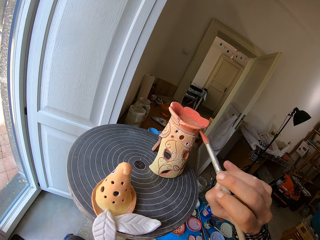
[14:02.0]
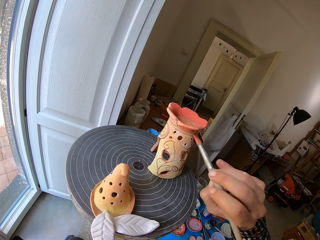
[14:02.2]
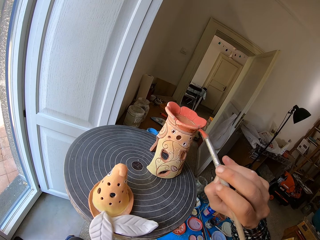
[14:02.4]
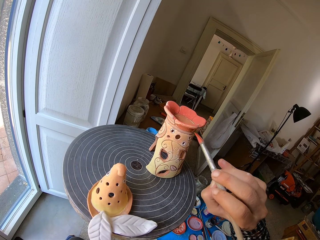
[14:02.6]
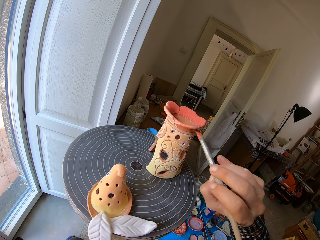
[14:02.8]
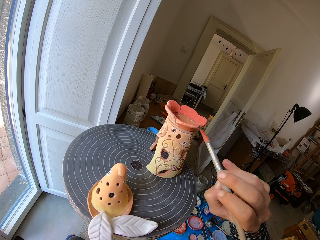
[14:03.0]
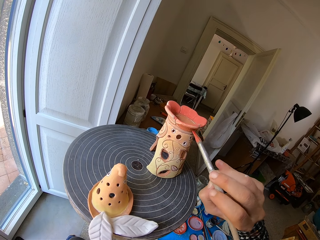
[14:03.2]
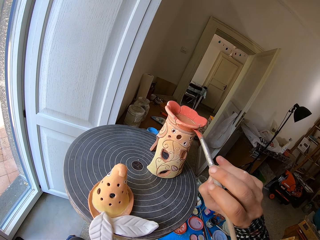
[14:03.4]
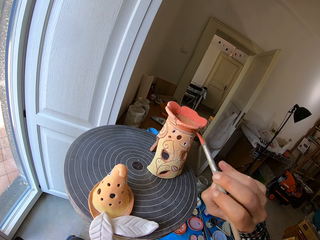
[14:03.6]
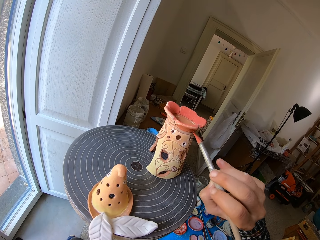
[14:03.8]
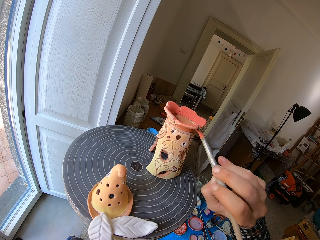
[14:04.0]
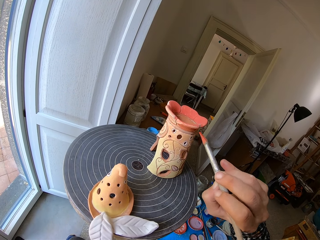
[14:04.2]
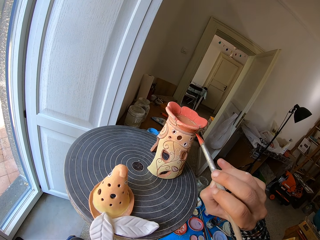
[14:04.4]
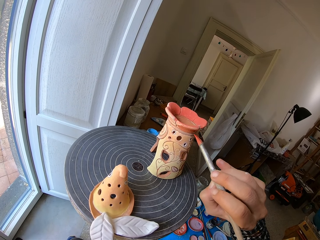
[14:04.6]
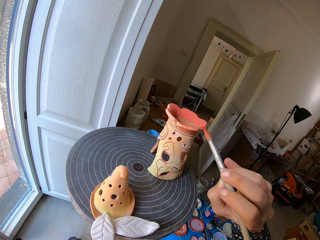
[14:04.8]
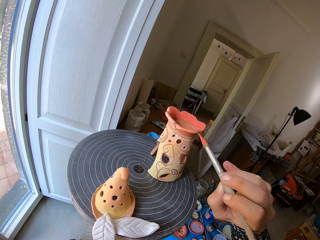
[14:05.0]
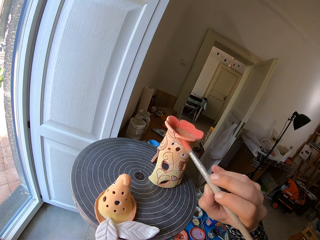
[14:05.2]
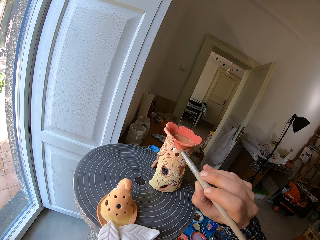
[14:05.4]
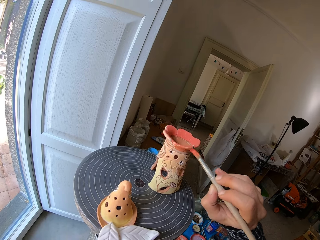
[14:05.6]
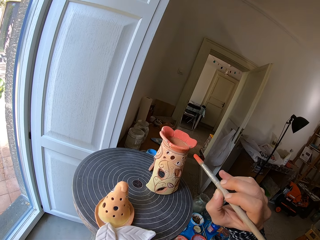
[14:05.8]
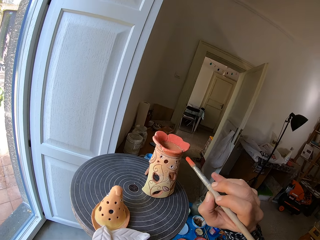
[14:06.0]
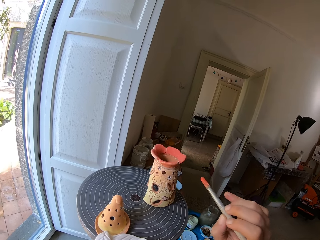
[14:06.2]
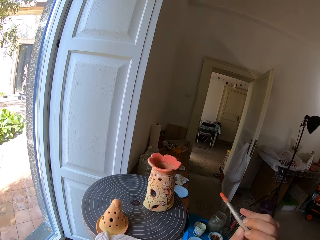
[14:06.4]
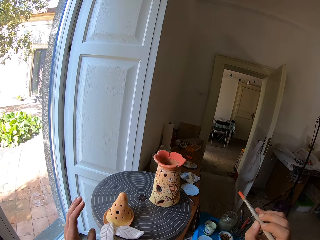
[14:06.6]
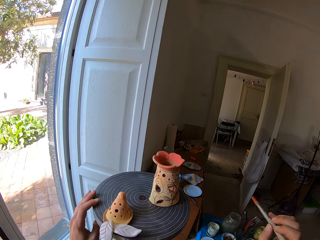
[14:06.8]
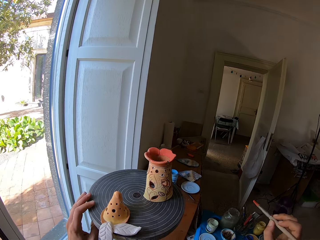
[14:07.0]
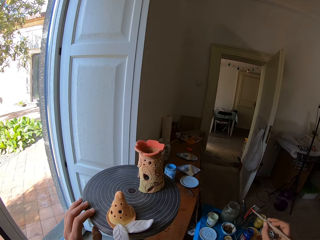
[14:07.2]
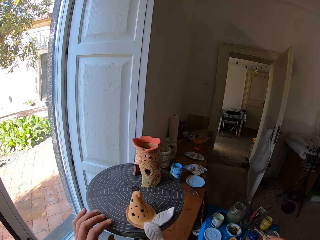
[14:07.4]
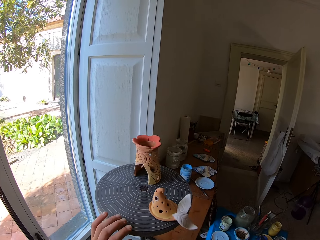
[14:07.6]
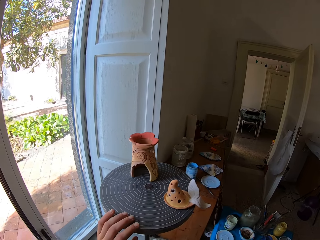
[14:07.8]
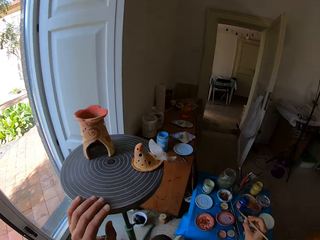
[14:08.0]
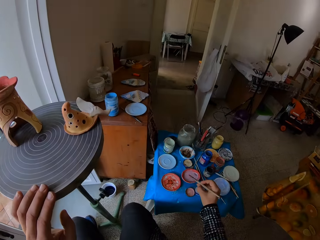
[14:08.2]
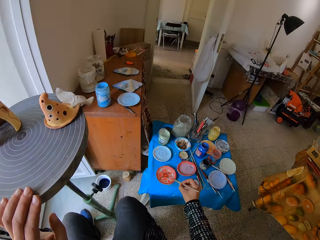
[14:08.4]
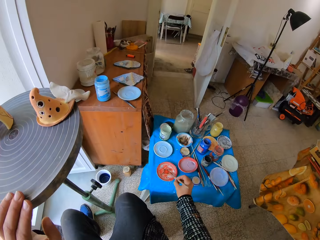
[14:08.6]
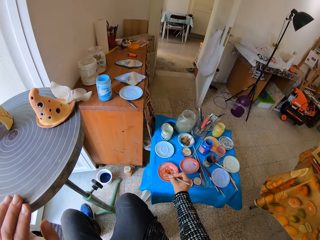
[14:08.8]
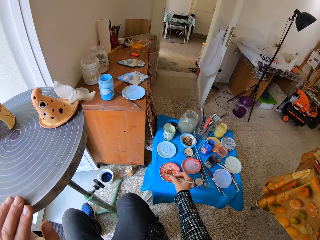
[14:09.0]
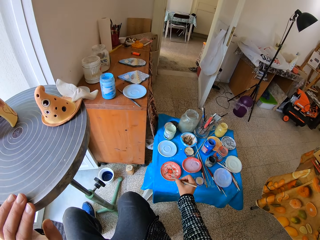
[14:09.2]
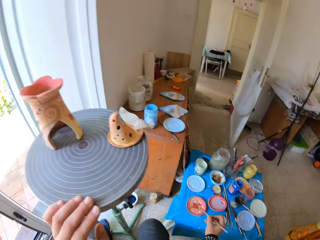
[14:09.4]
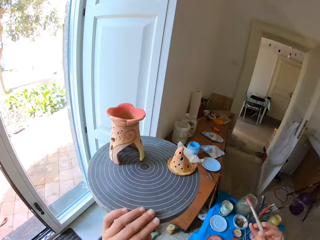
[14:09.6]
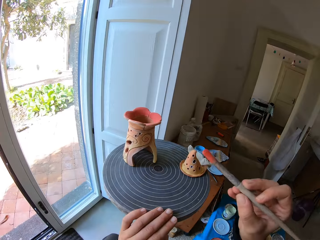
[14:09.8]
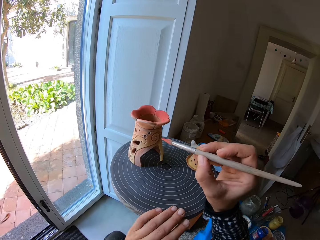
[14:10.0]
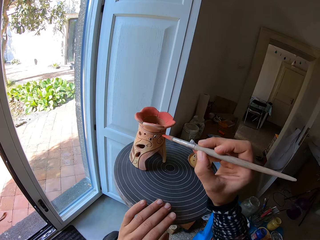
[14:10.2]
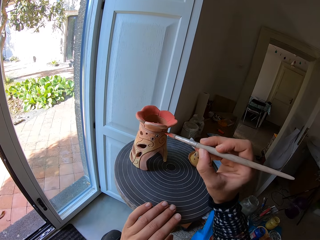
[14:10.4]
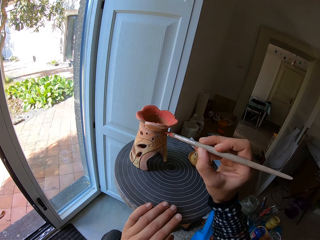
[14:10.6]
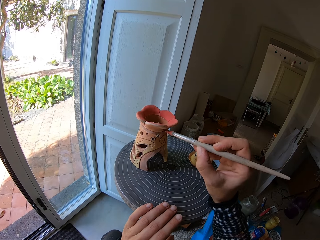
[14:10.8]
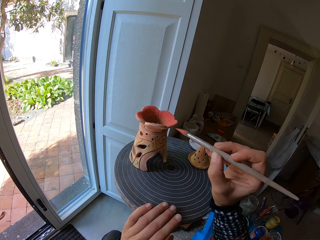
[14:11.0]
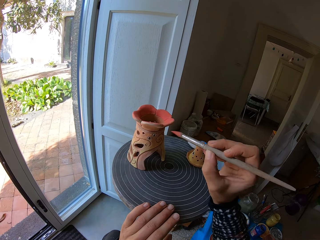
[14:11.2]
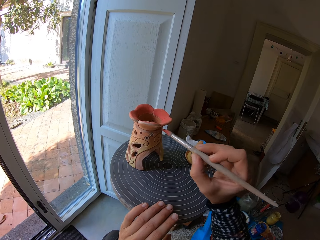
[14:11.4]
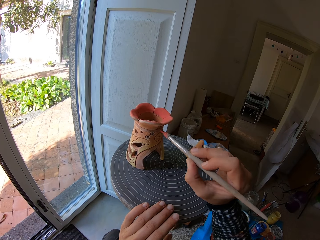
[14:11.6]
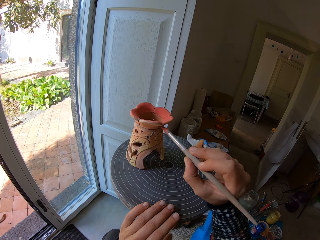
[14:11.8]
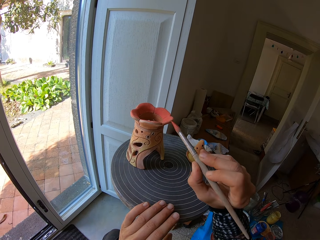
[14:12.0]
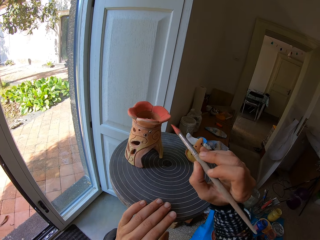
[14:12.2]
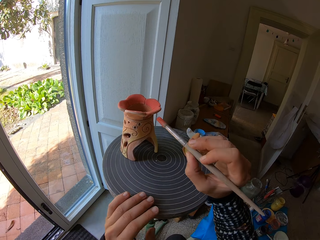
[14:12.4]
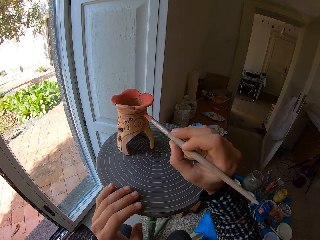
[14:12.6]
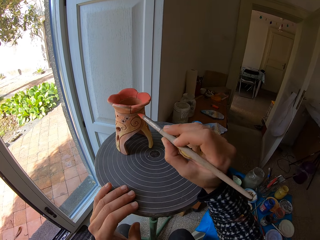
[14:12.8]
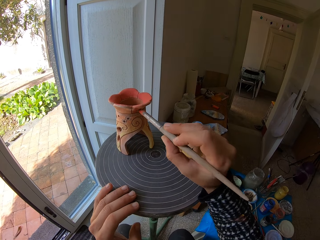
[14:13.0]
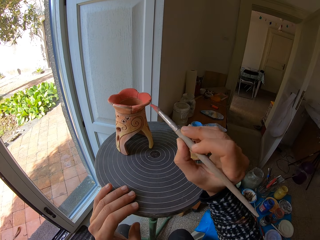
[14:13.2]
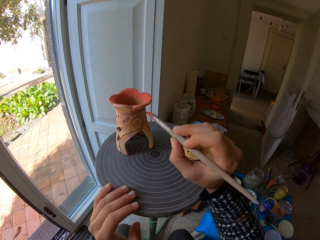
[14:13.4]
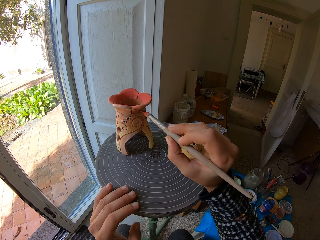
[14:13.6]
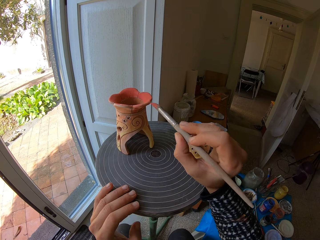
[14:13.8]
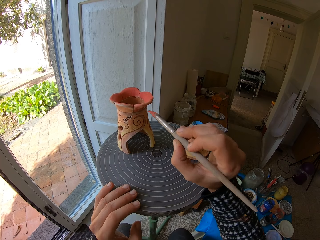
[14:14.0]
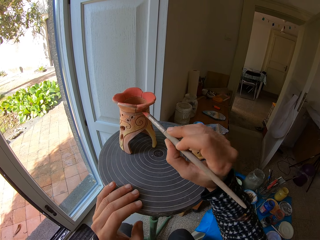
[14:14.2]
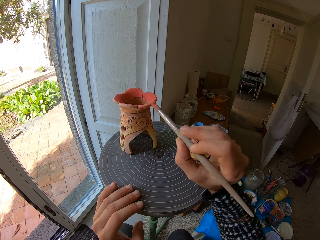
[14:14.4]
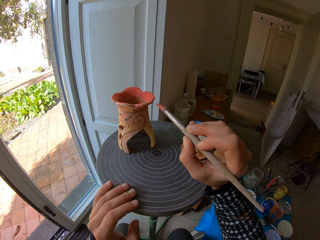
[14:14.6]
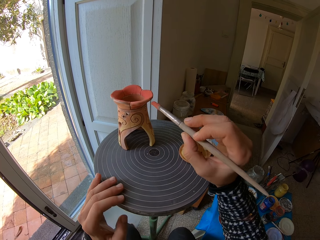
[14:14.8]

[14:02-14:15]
The camera wearer rolls the pottery wheel with his left hand. He takes paint from the saucer on the table with the brush in his right hand. He paints the ceramic ware on the pottery wheel with the brush in his right hand. He rolls the pottery wheel with his left hand. He paints the ceramic ware on the pottery wheel with the brush in his right hand.

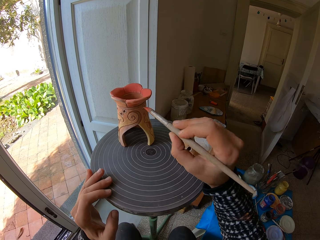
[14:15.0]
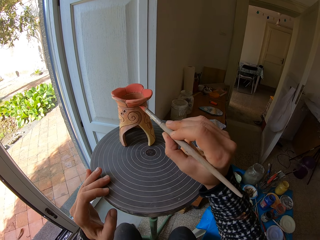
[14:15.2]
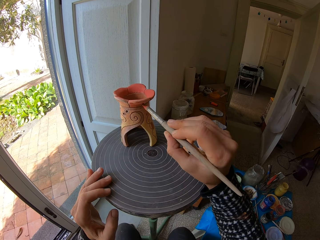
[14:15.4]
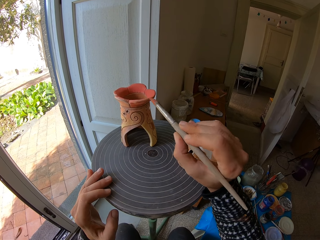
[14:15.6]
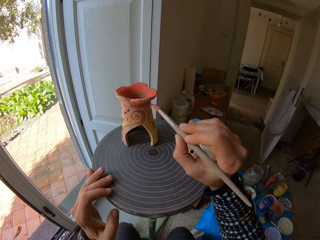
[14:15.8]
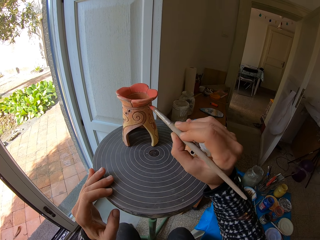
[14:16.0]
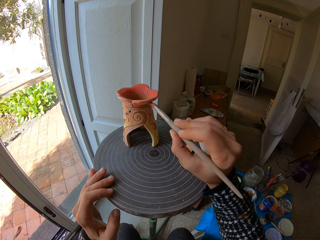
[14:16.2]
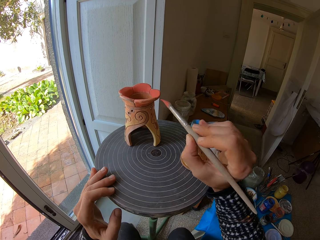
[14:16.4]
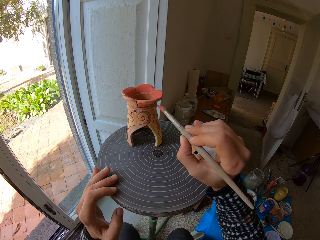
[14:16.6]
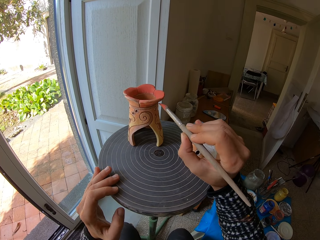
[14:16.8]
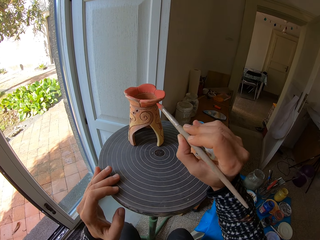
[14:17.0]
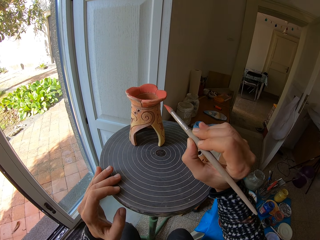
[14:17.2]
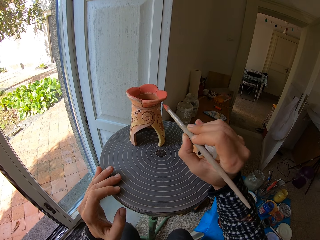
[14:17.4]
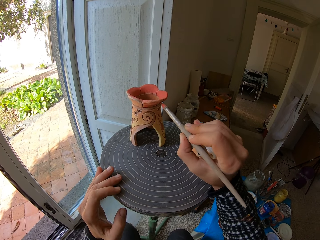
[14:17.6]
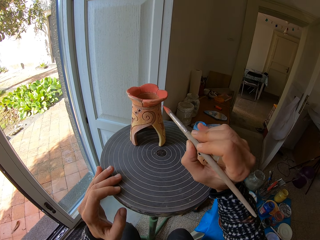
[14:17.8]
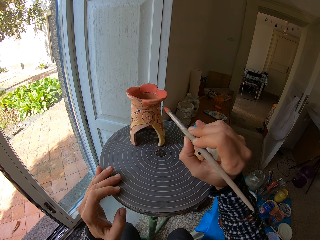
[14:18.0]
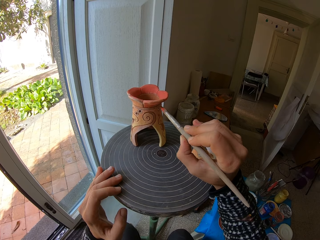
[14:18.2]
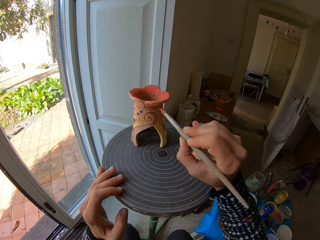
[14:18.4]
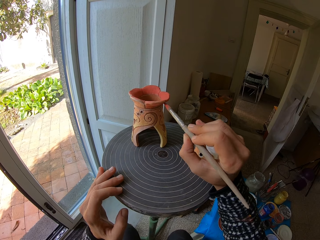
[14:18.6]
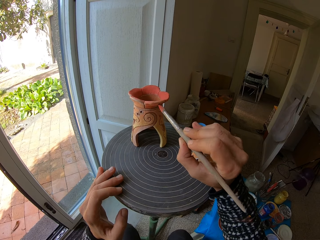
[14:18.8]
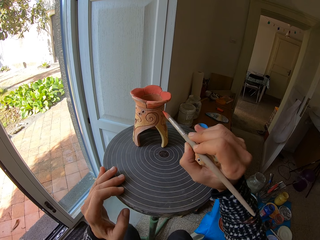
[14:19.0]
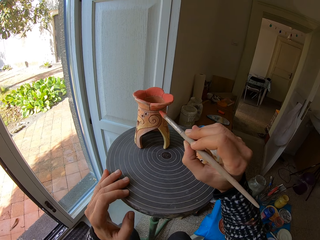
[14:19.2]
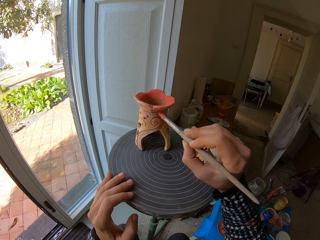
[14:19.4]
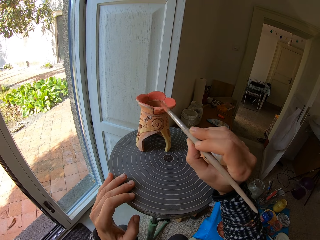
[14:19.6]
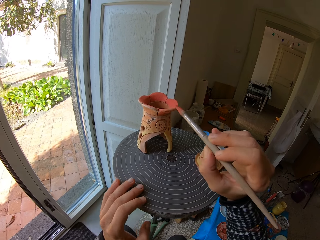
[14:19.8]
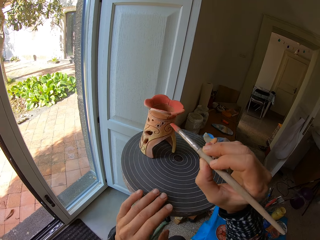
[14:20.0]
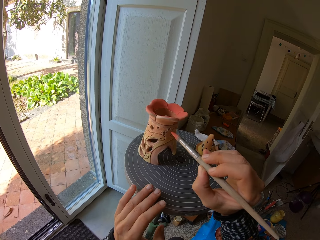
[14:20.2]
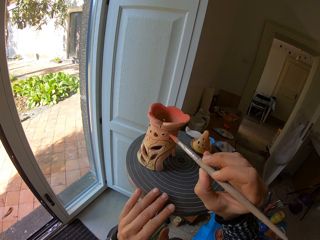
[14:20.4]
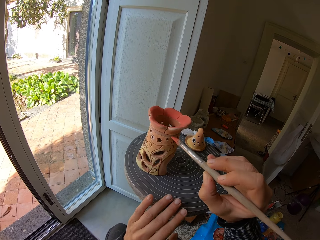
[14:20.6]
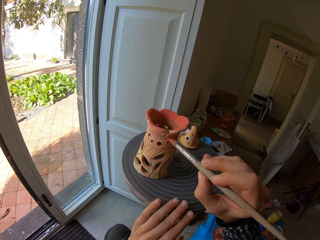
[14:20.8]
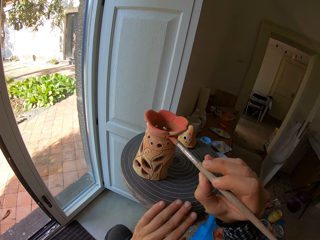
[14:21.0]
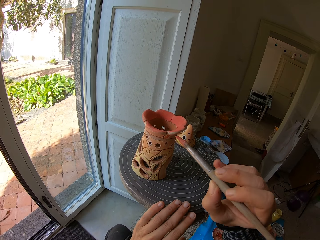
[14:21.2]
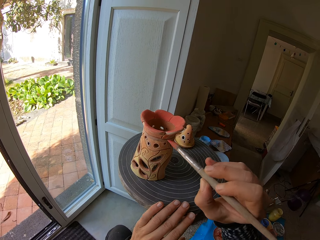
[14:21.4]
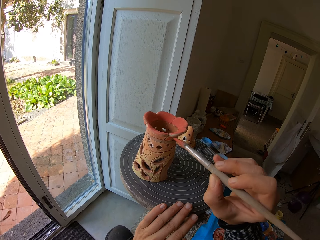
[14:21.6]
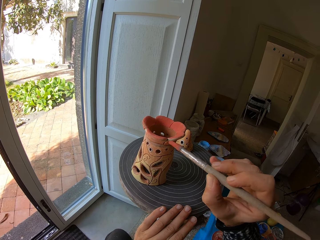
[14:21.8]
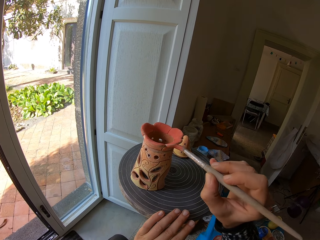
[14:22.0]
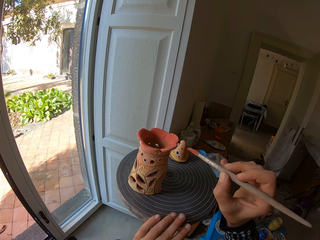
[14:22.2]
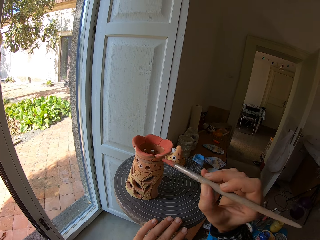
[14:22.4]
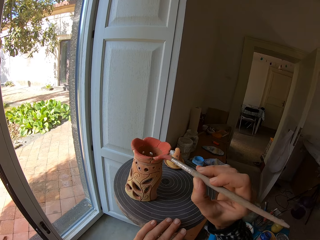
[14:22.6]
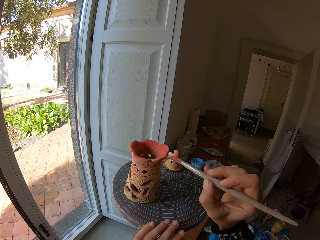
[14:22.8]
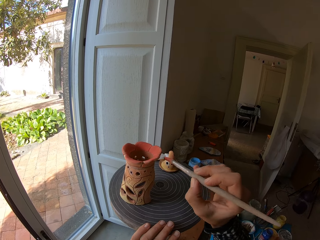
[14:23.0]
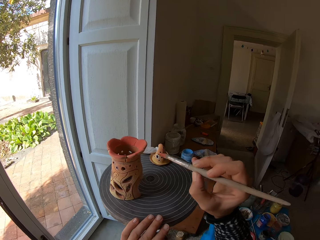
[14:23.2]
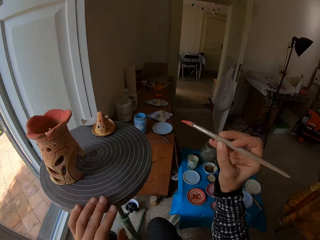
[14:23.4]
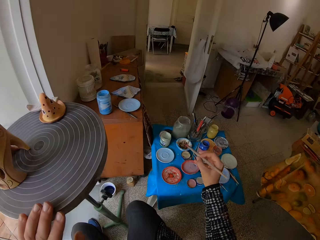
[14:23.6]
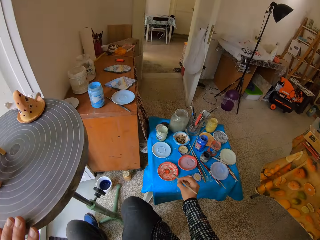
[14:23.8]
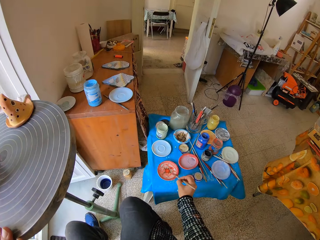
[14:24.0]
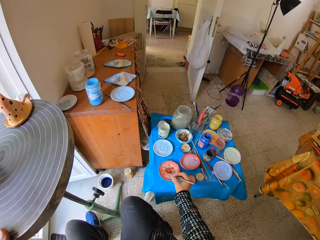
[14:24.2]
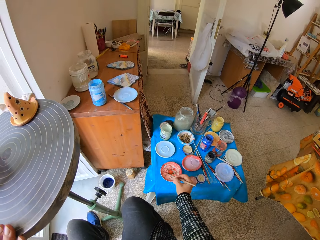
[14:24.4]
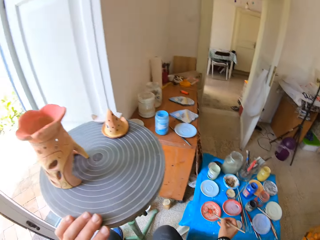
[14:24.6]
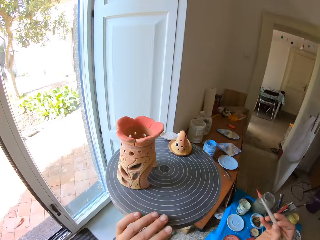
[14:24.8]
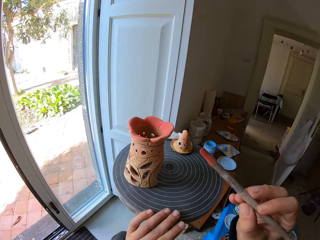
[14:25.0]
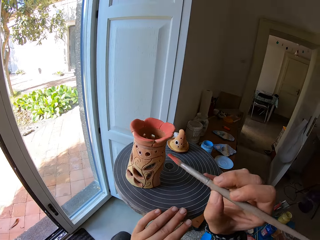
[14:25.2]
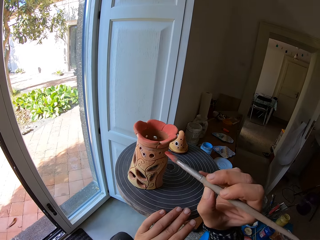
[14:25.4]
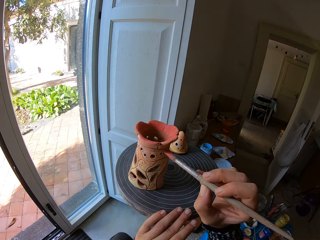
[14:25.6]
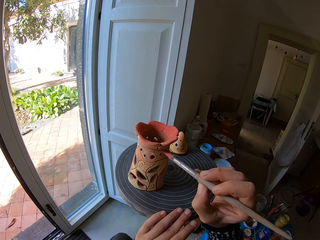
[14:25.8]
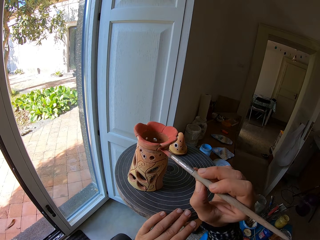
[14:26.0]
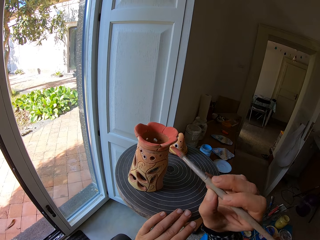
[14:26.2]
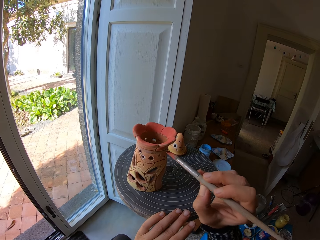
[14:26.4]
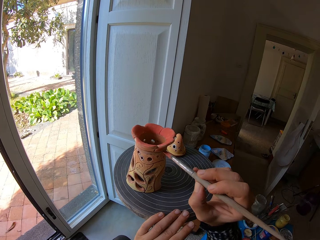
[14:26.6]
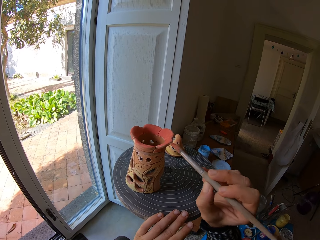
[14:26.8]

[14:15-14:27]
The camera wearer rolls the pottery wheel with his left hand. He paints the ceramic ware on the pottery wheel with the brush in his right hand. He rolls the pottery wheel with his left hand. He paints the ceramic ware on the pottery wheel with the brush in his right hand. He takes paint from the saucer on the table with the brush in his right hand. He rolls the pottery wheel with his left hand. He paints the ceramic ware on the pottery wheel with the brush in his right hand.
